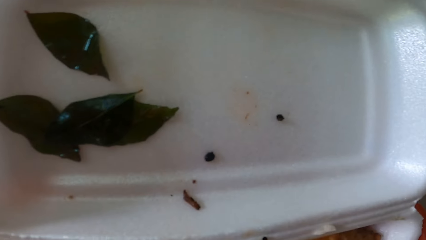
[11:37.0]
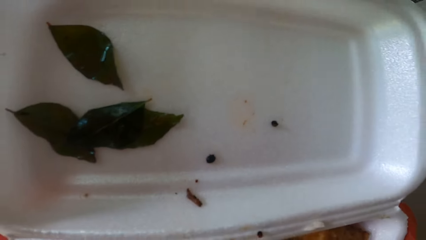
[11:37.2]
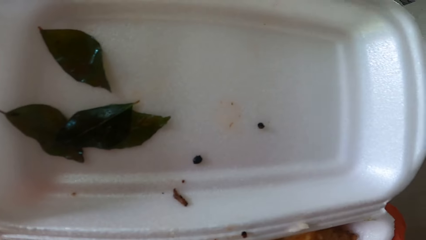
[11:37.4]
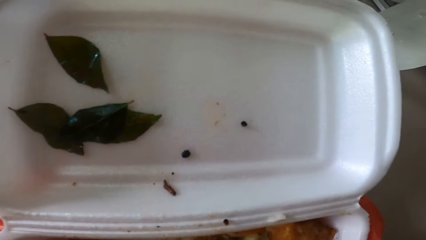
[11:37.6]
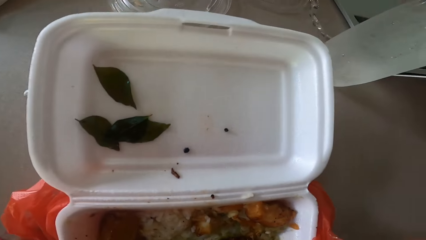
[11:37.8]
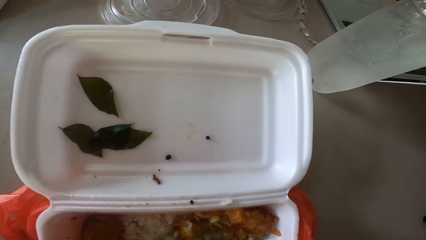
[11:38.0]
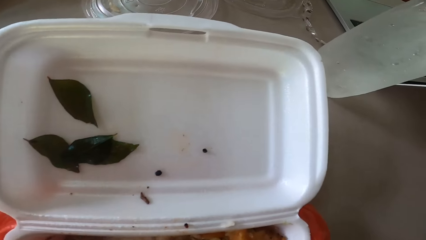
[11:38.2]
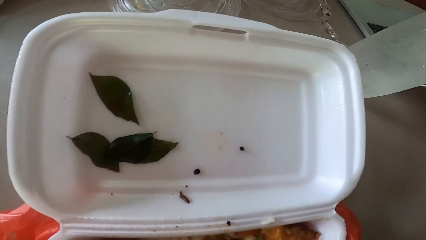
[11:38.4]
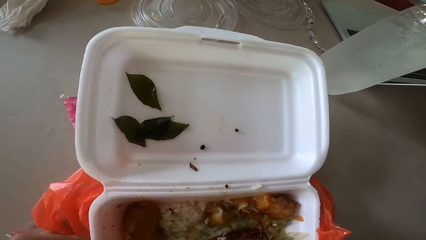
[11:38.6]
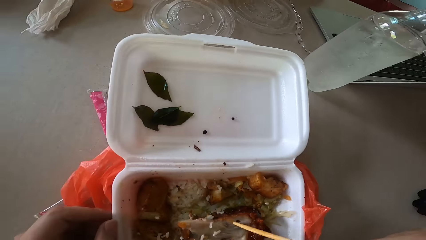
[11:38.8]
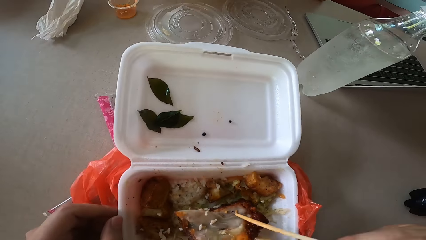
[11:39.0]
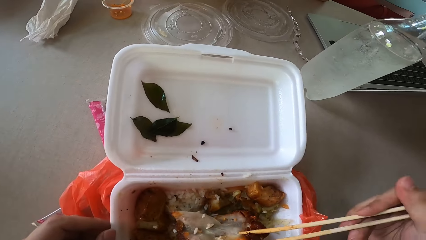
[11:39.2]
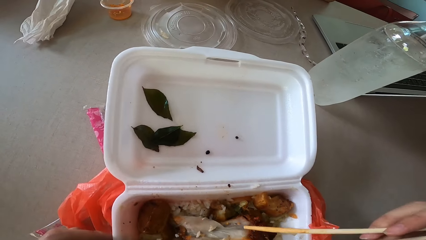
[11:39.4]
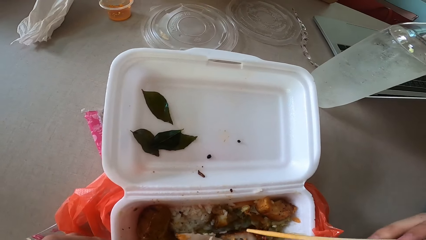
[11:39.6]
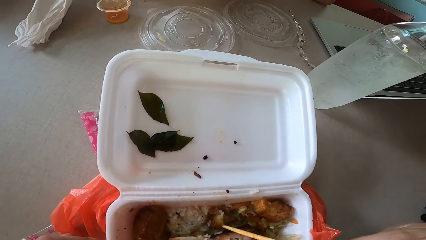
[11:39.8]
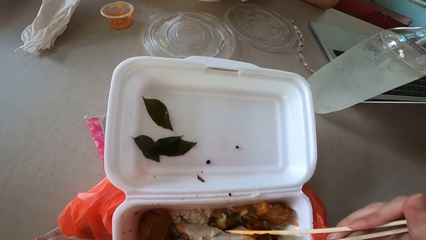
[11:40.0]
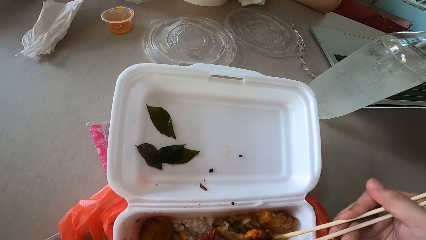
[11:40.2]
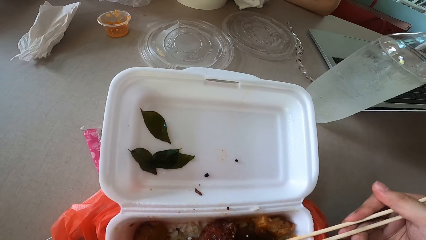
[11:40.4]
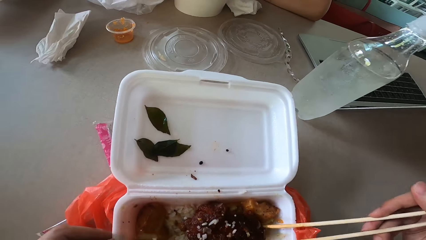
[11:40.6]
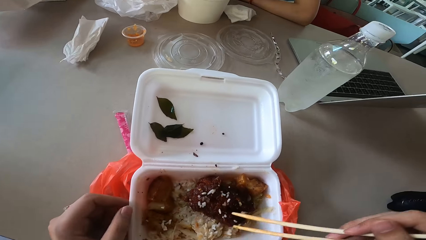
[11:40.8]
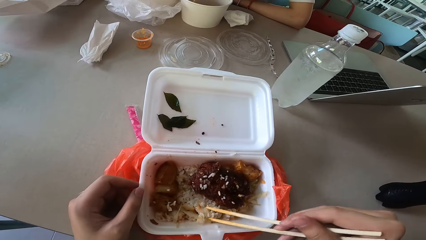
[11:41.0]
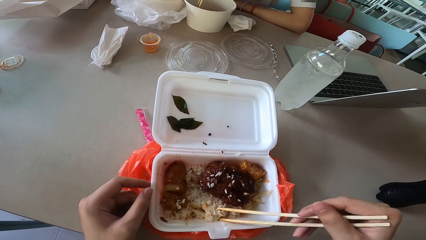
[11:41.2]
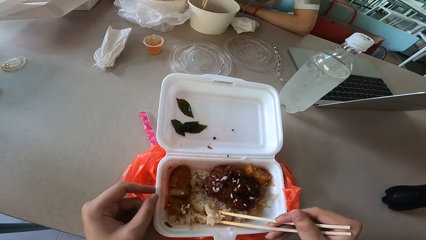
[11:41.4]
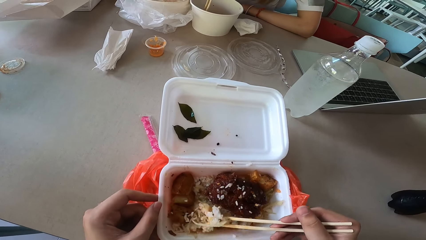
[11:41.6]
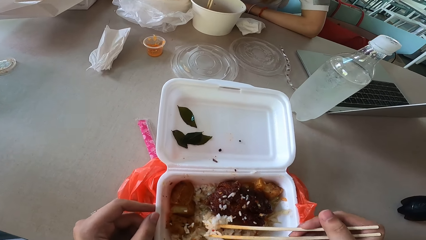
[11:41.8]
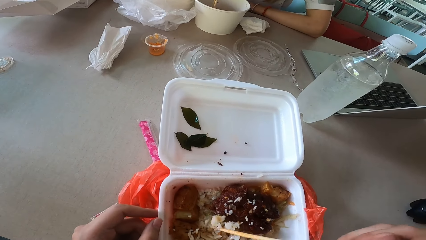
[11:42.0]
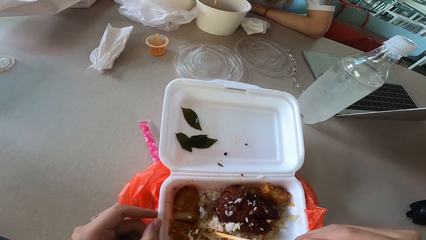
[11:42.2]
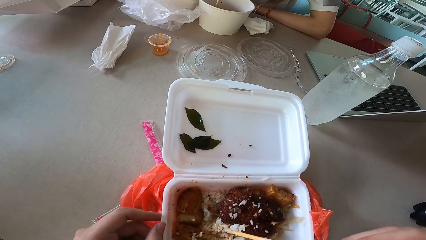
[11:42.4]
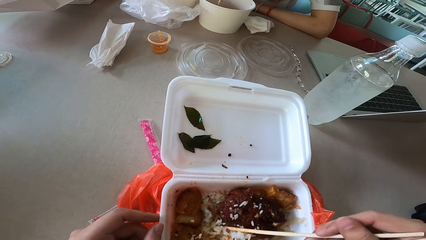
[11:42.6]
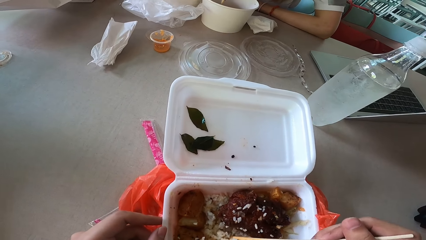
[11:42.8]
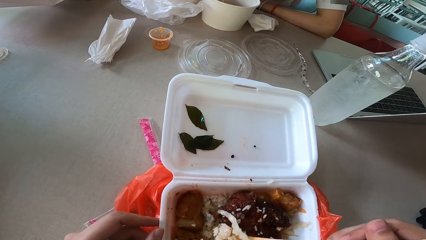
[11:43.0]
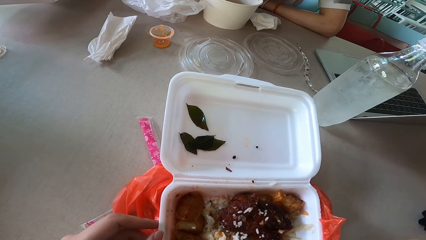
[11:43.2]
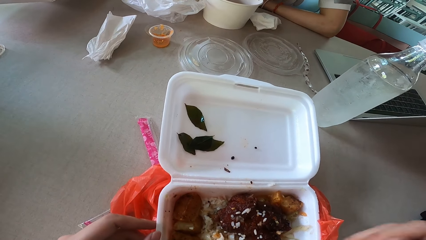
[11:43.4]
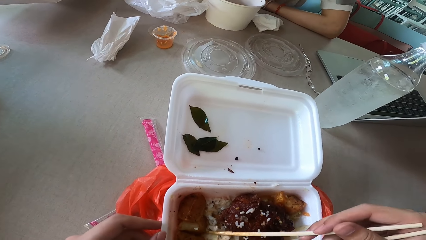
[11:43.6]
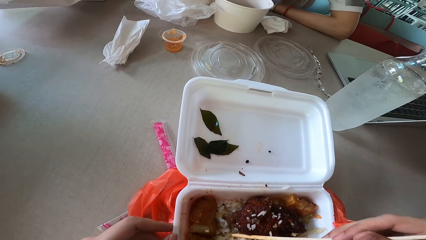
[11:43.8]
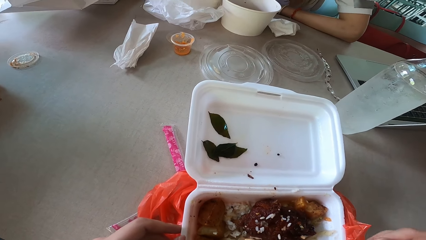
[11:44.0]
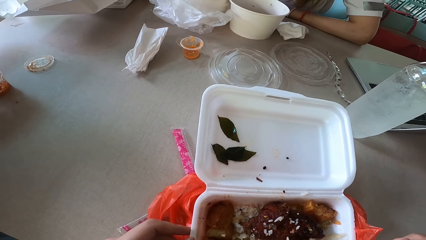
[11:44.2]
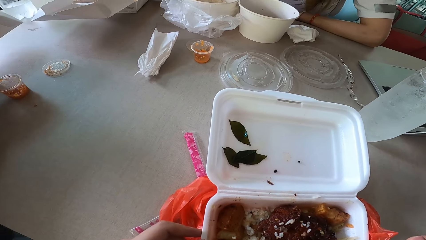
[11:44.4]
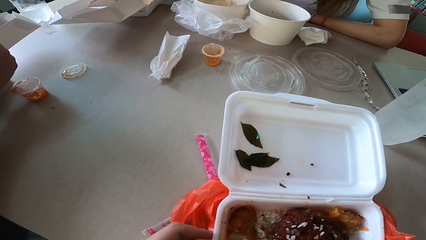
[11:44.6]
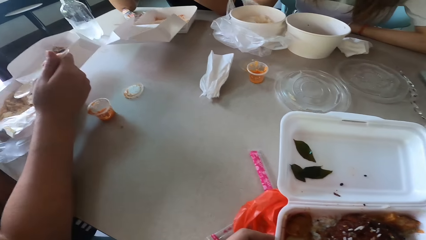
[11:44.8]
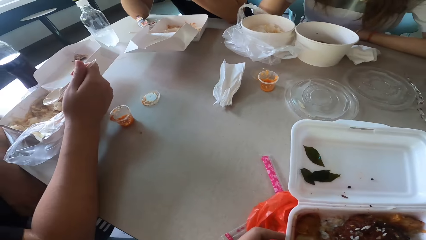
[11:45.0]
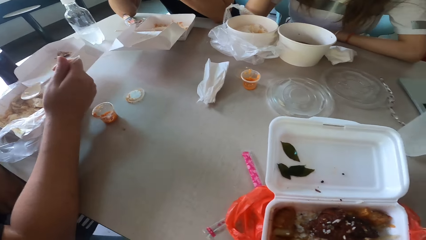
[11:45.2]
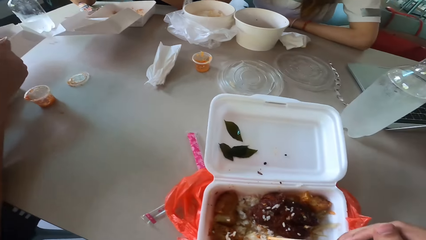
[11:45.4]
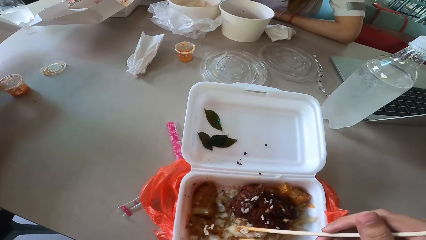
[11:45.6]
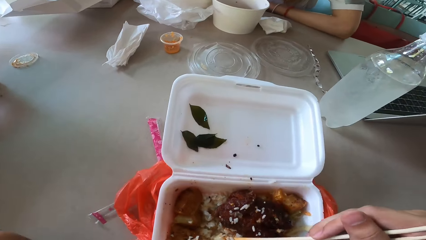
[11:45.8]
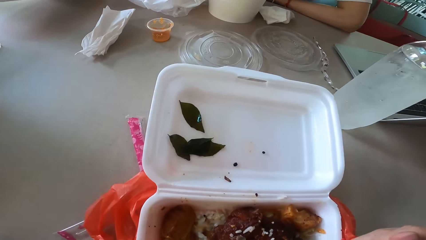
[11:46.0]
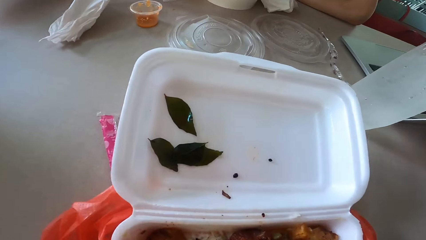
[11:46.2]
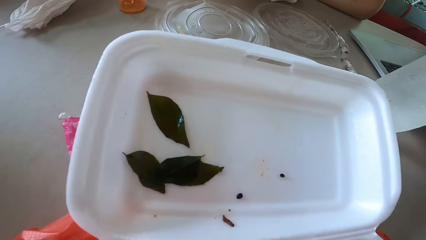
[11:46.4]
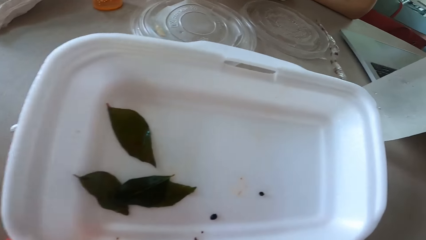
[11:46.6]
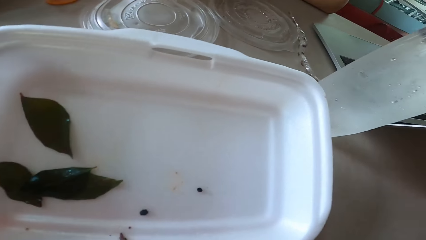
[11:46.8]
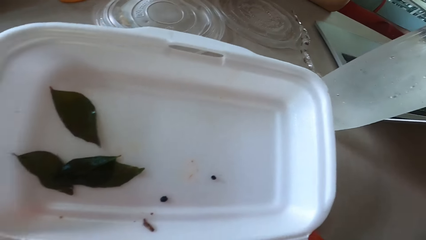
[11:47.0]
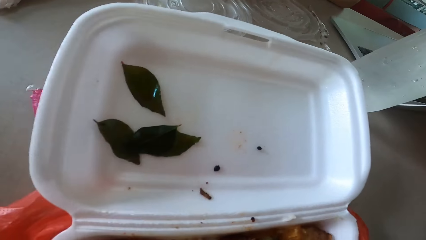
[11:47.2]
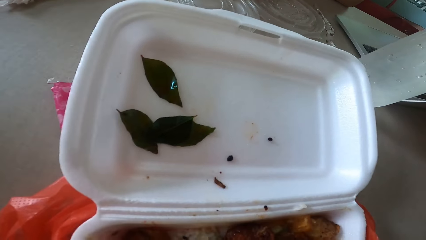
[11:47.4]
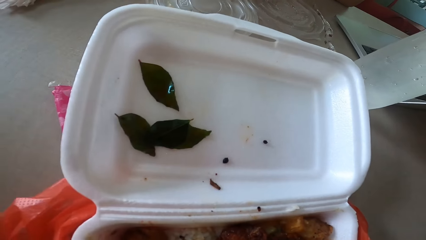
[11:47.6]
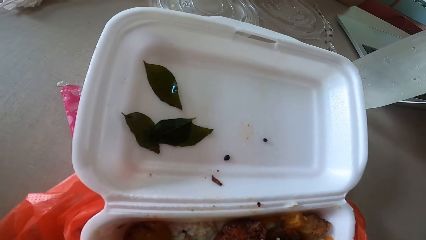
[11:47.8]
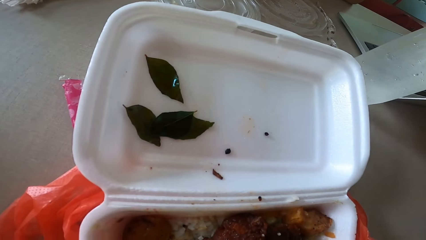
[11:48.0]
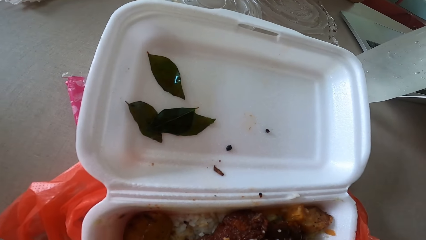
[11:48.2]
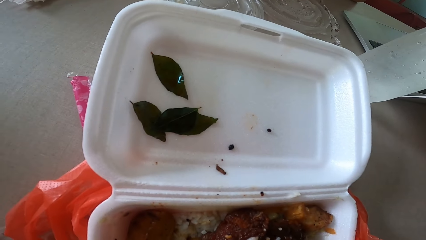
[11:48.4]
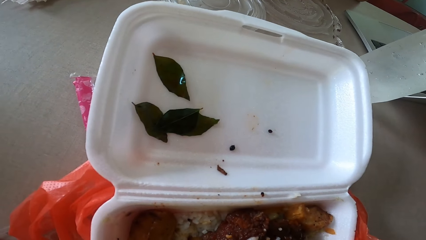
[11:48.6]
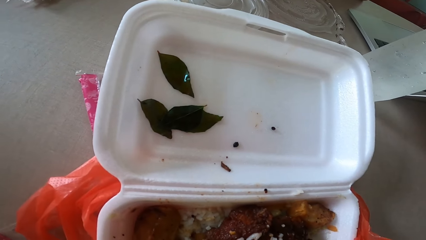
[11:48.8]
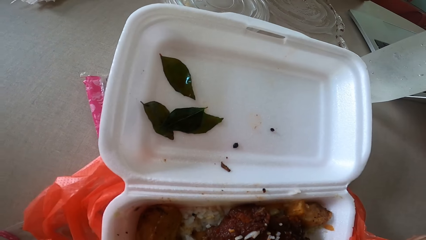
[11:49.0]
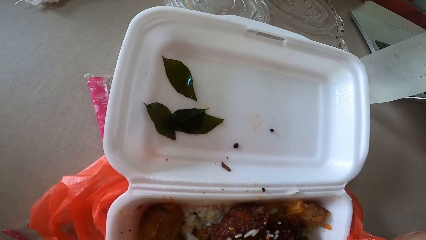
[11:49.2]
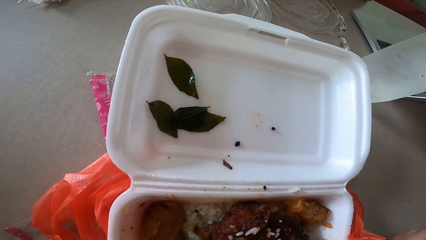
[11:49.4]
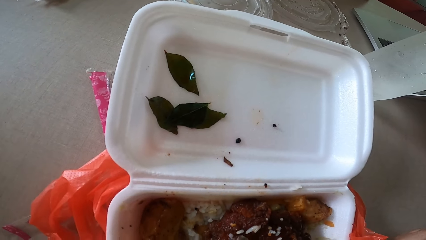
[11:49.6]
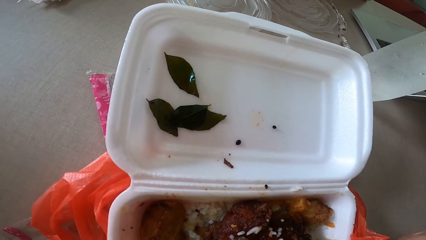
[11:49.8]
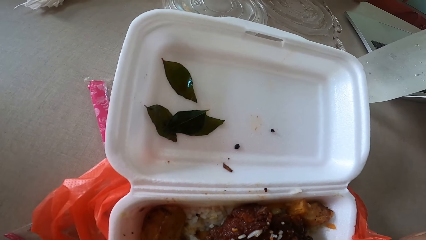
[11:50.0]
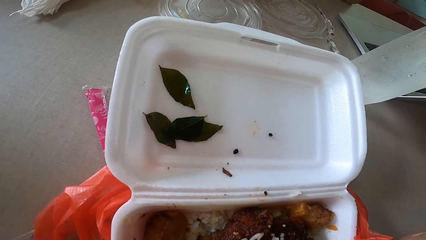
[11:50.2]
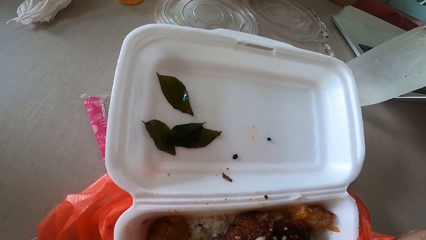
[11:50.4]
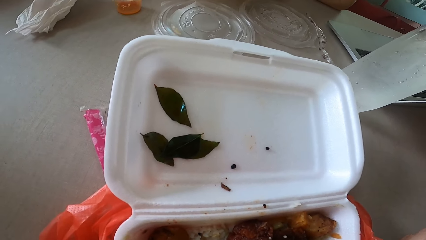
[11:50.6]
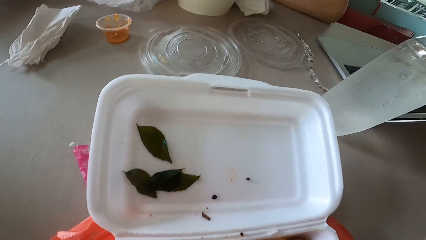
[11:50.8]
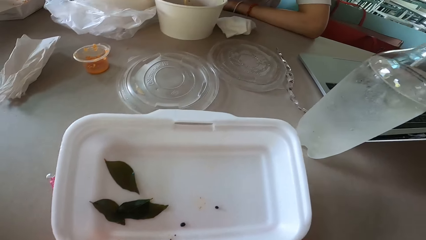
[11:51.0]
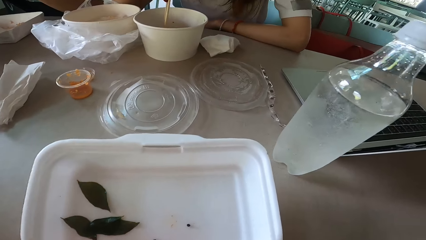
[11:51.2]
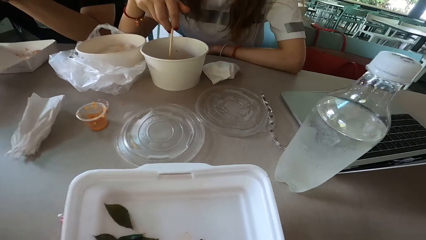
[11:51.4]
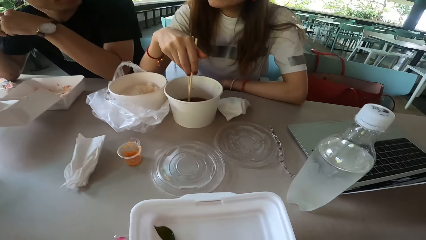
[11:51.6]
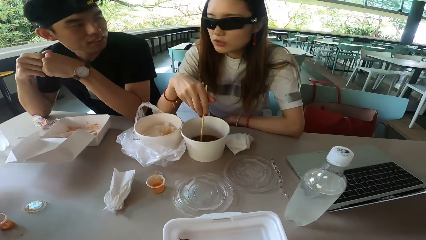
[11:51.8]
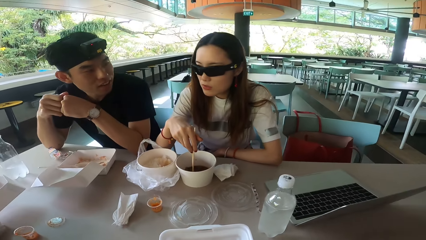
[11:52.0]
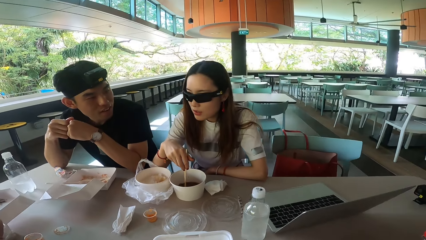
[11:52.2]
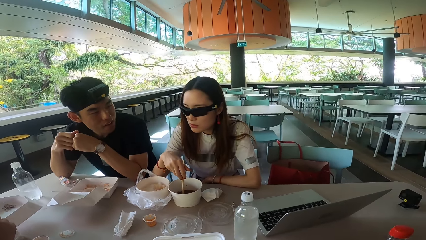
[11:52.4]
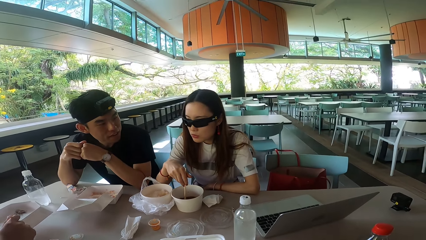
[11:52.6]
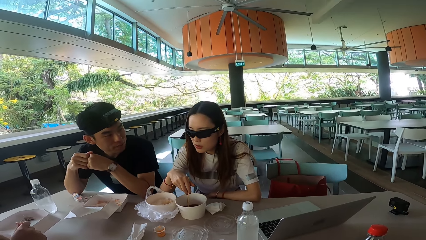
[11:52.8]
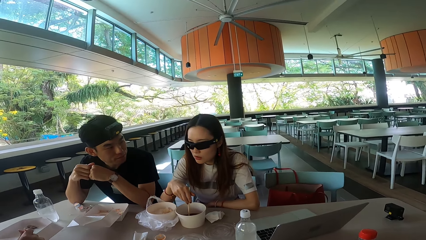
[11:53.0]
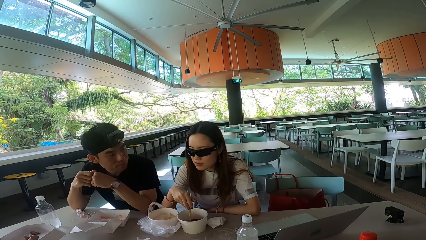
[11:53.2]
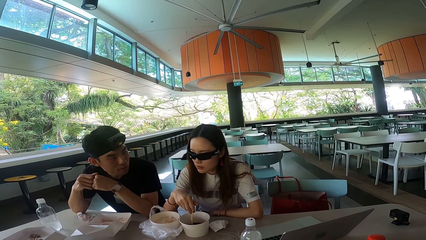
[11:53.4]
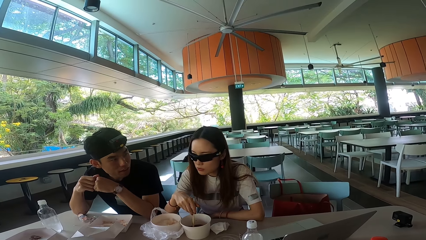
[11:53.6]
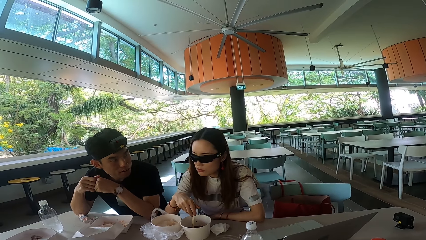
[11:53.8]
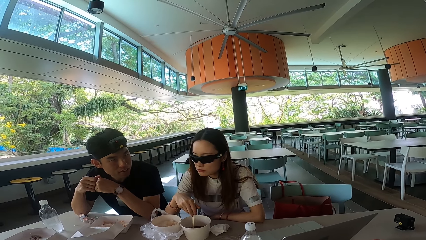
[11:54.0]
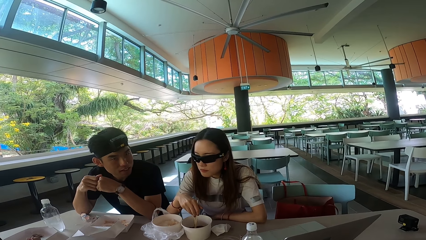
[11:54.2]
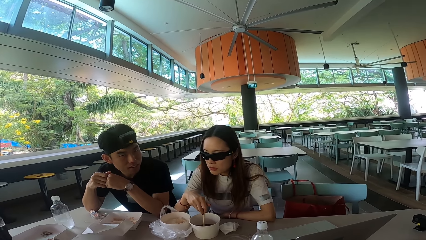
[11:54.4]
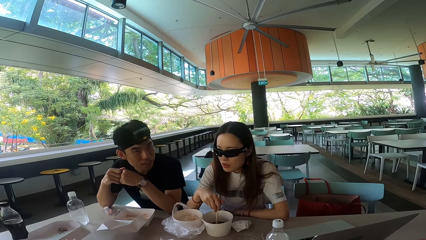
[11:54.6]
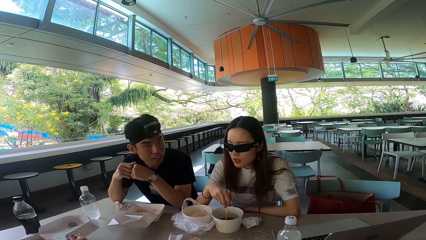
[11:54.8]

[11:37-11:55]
The camera wearer turns something. They pick rice with a chopstick, mix something and look around. A woman talks to a man.
